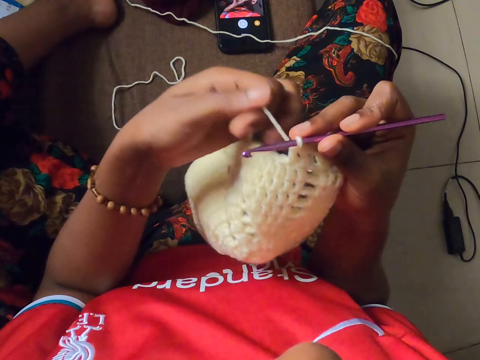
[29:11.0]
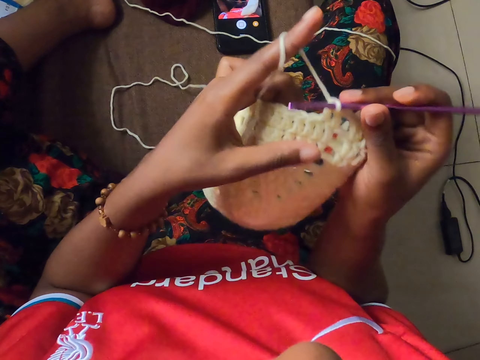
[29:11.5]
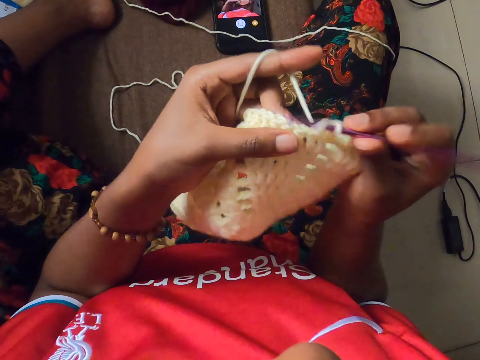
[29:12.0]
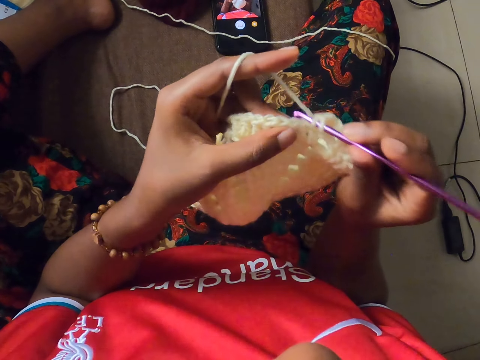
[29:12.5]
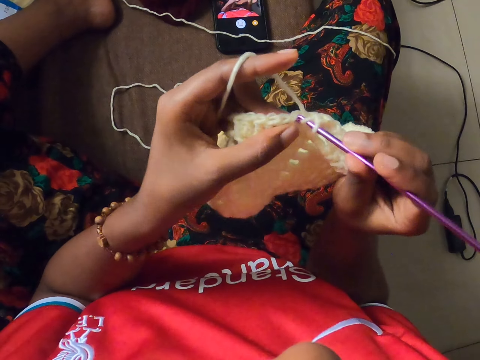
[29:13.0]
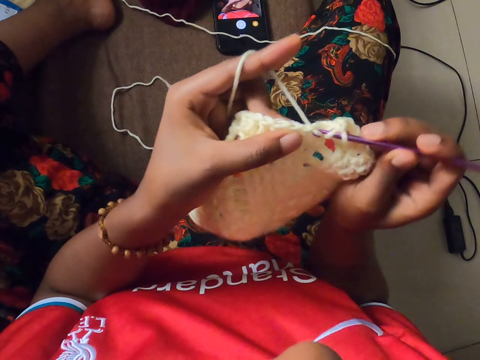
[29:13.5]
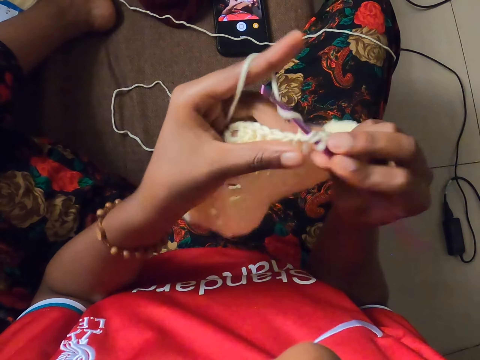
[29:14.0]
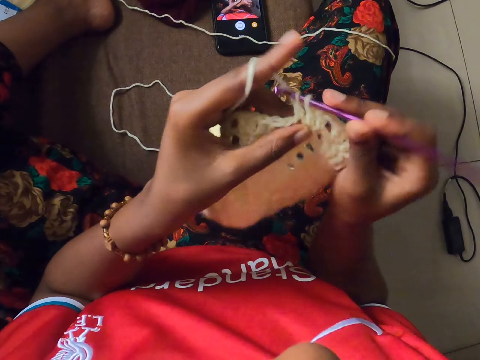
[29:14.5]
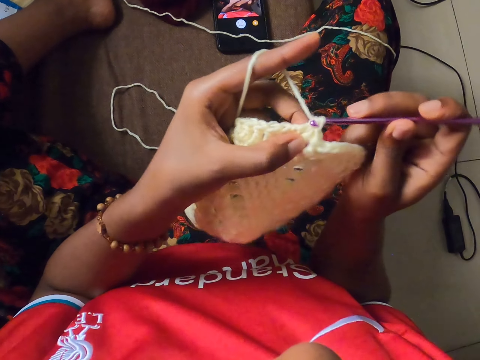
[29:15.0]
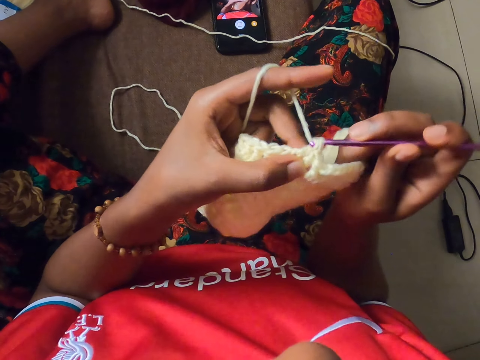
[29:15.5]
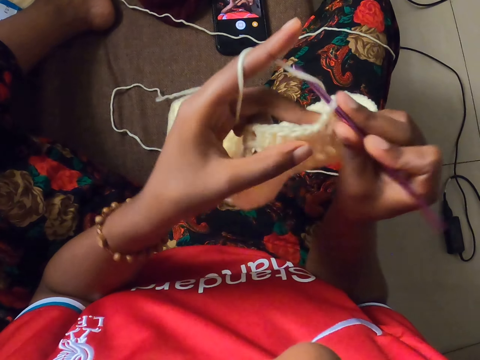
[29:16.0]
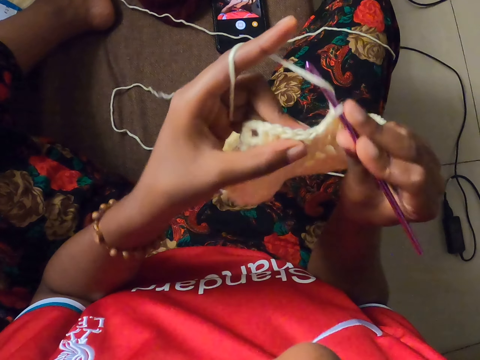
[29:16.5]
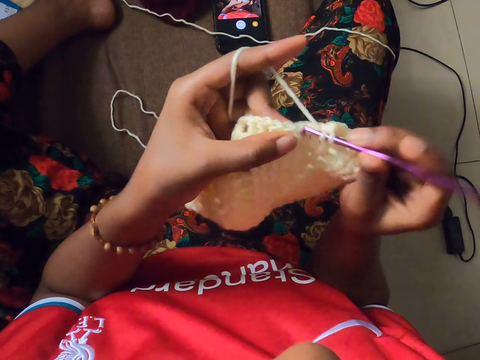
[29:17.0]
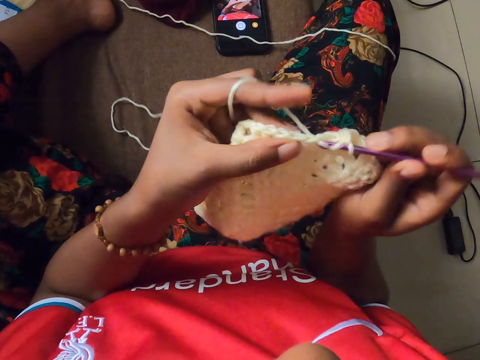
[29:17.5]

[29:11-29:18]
The camera wearer crochets from a yarn with a crochet hook in her right hand.

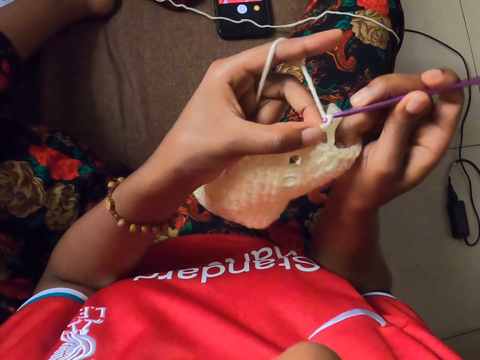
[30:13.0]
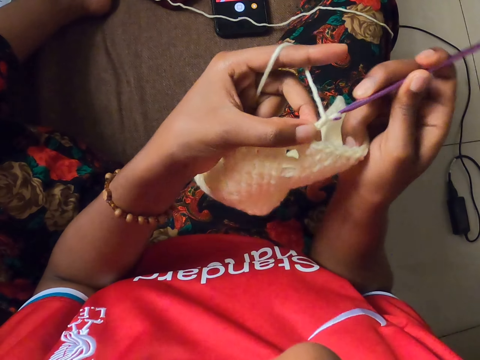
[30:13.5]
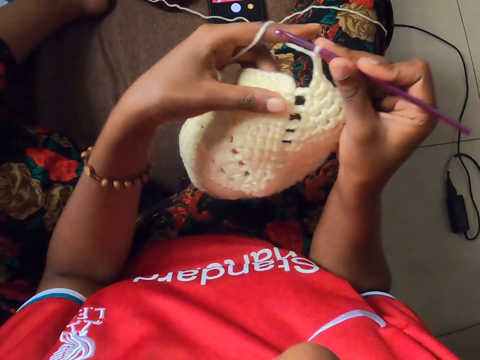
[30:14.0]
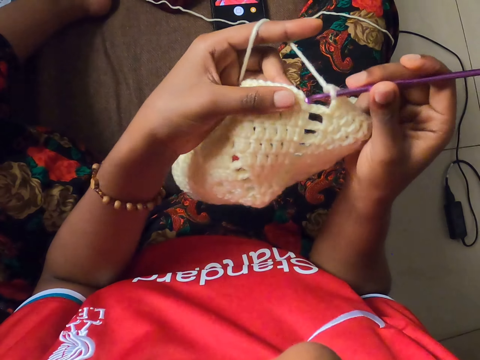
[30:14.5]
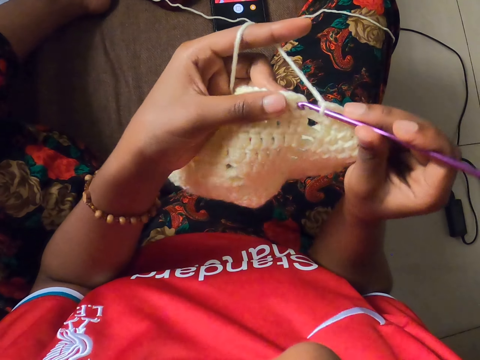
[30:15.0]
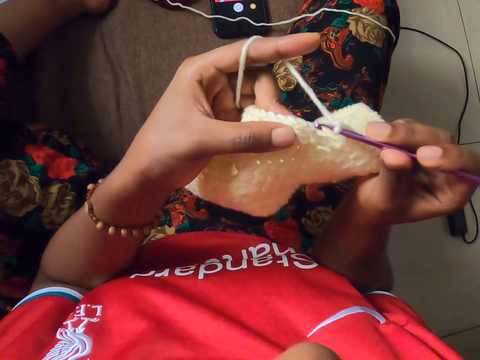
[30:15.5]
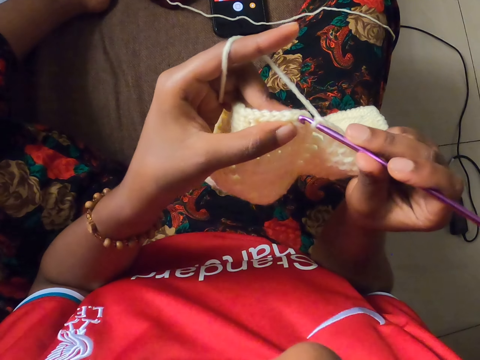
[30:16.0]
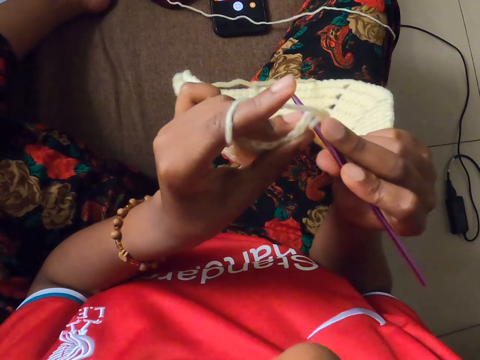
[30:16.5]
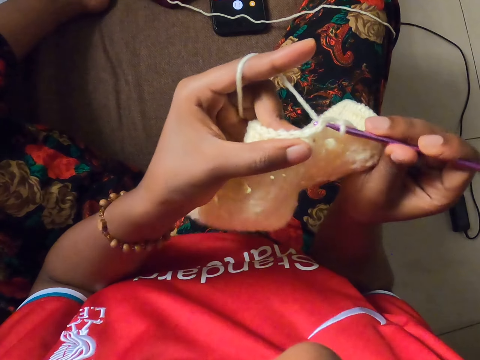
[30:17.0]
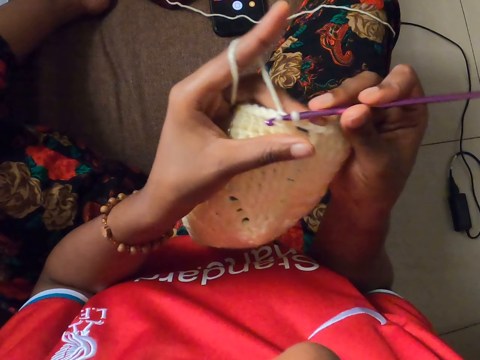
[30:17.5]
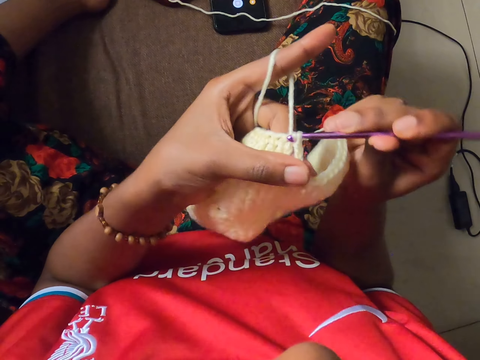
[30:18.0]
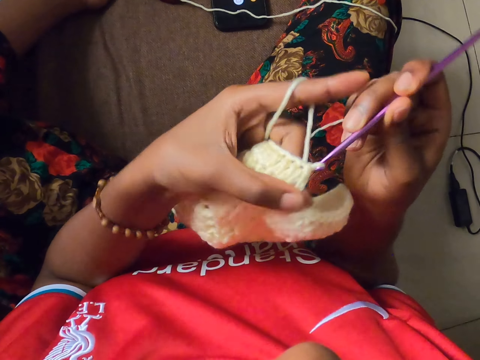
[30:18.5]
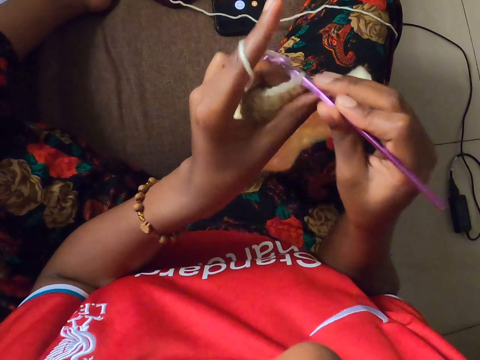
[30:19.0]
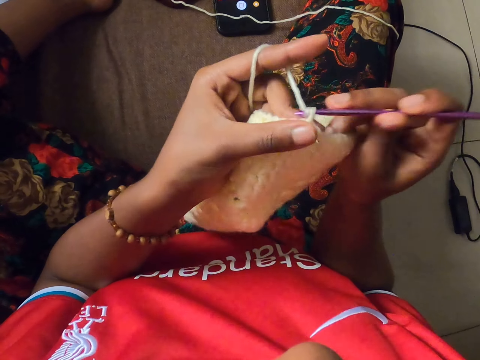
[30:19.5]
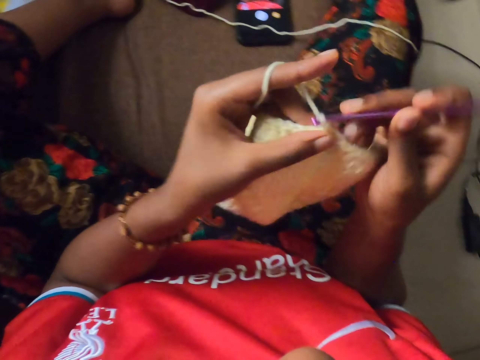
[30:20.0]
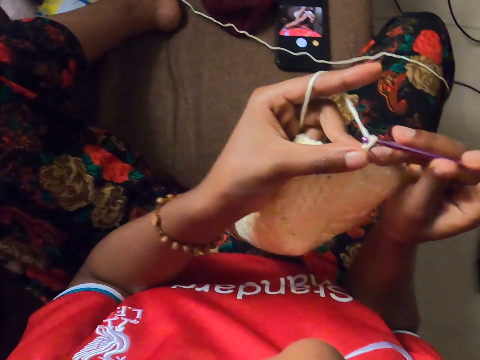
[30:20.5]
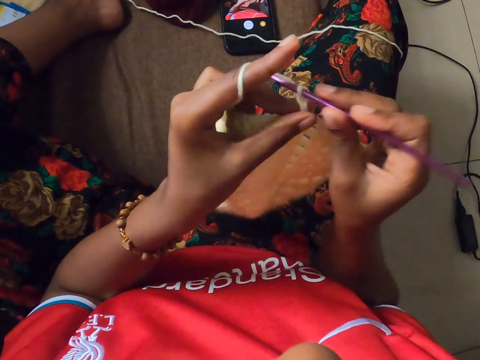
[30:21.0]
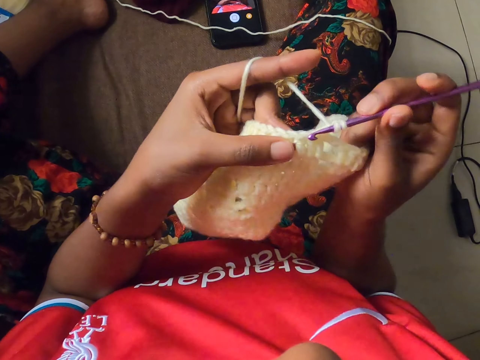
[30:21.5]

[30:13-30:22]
The camera wearer missed the hole of the yarn. They knit.

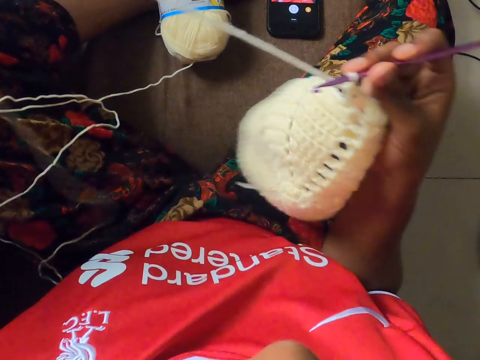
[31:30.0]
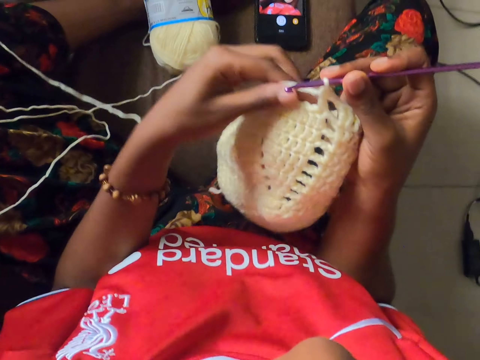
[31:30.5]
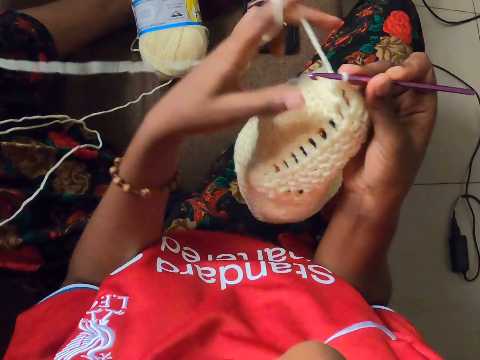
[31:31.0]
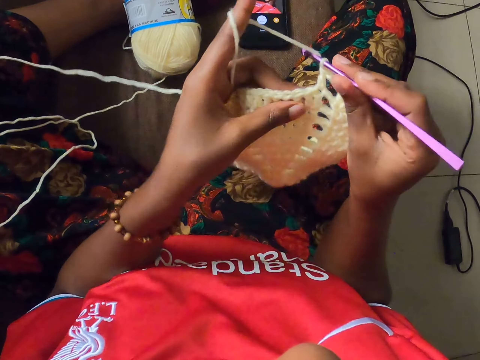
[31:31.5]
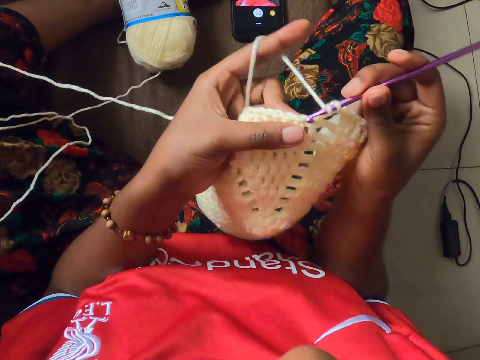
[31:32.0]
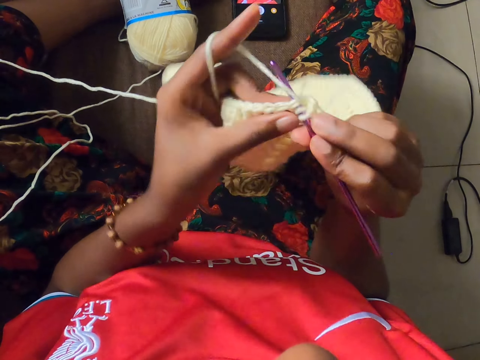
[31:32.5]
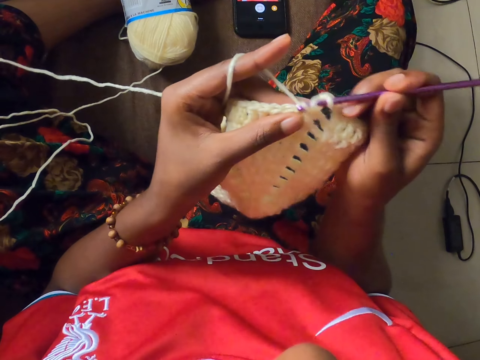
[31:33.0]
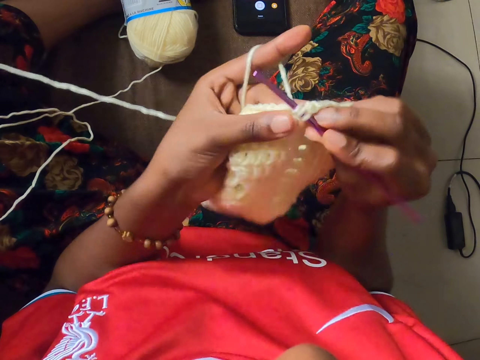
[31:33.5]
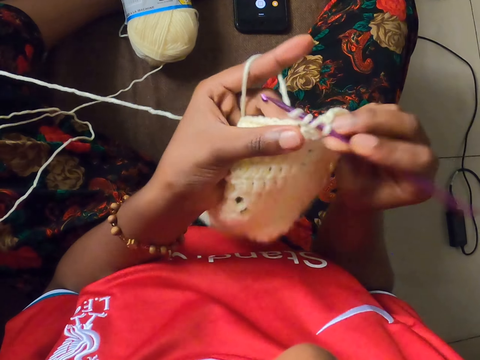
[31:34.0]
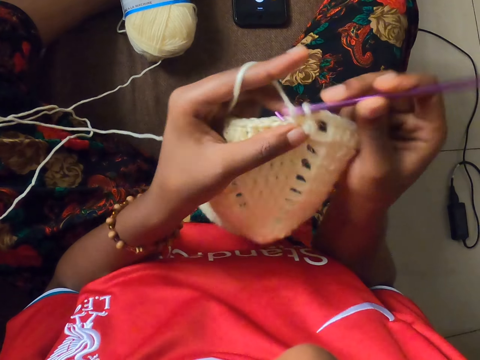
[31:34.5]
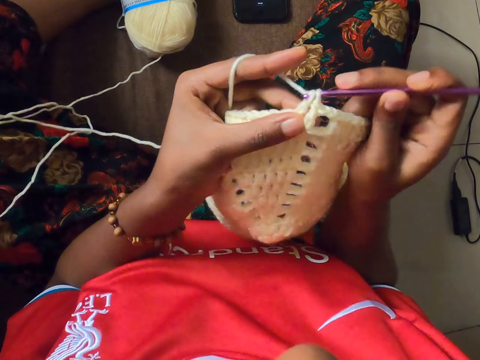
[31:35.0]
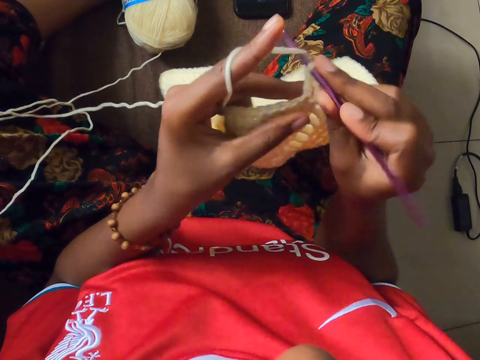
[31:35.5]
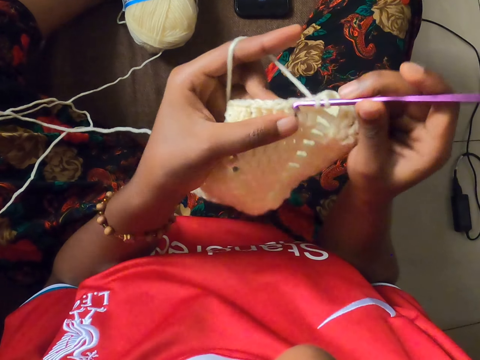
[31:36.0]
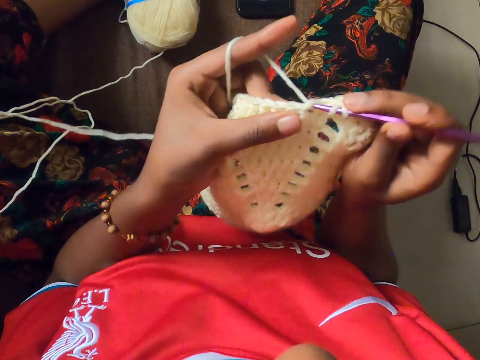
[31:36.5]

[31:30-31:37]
The camera wearer knits.

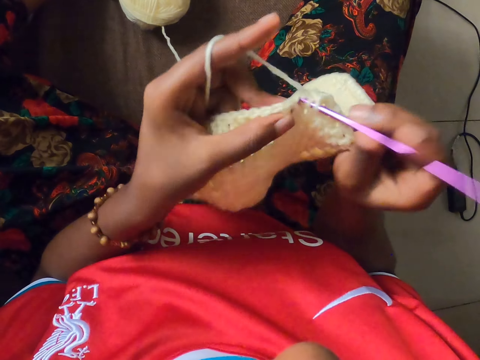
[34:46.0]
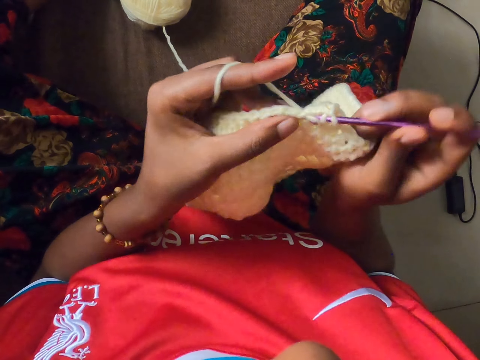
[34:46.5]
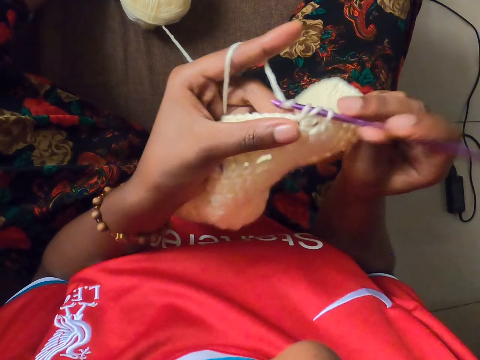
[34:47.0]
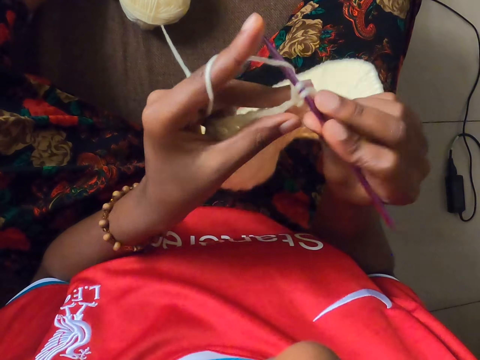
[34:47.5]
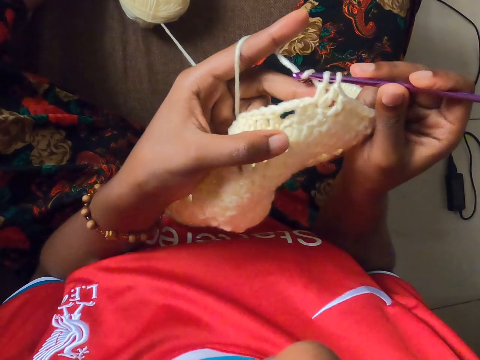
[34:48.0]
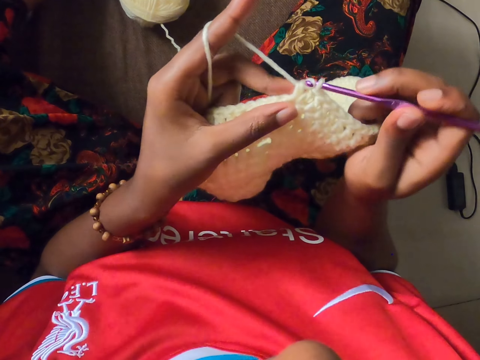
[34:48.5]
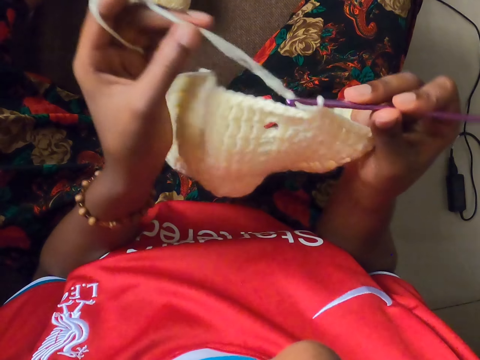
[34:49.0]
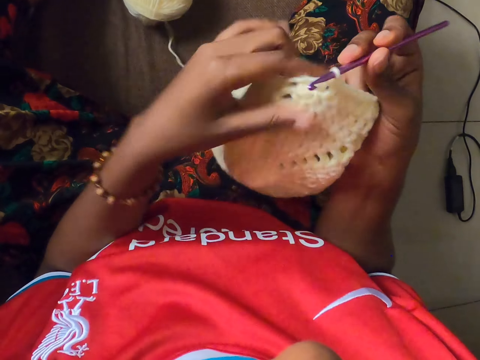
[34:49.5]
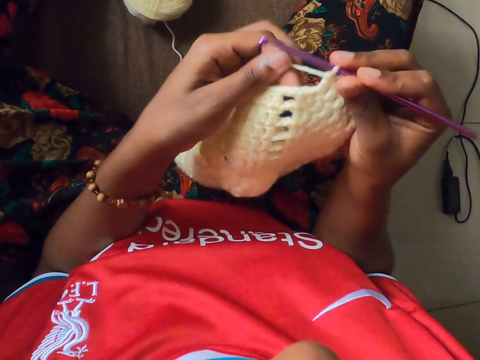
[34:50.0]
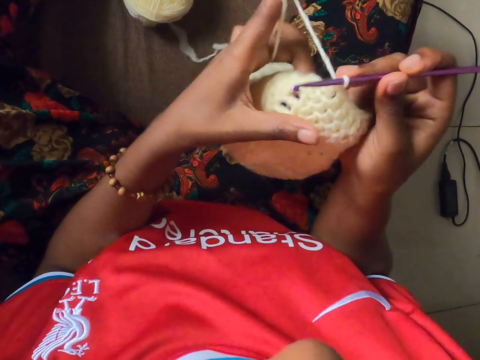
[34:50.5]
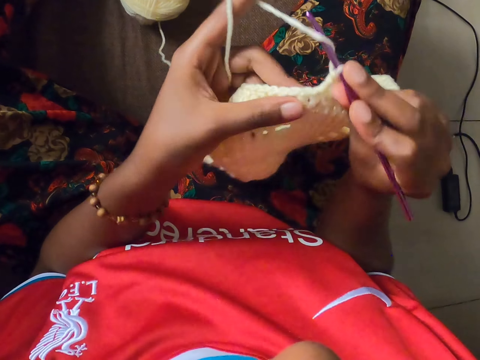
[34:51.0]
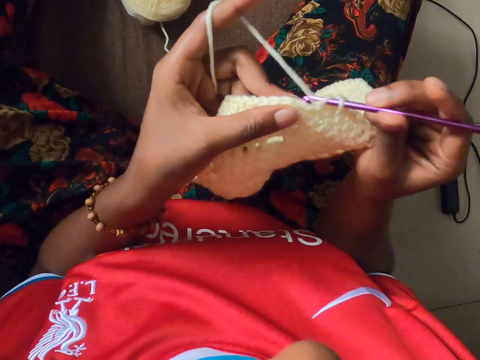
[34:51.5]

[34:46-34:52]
The camera wearer pulls a thread away with her left hand. She loosens the crocheted yarn with her left hand. She wraps the thread around her fingers. She adjusts the yarn with her left hand. She knits the thread with a crochet hook.
